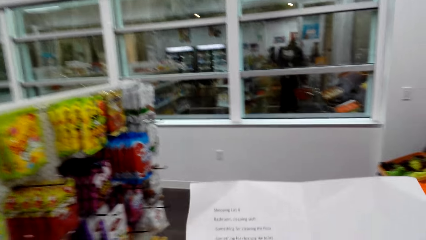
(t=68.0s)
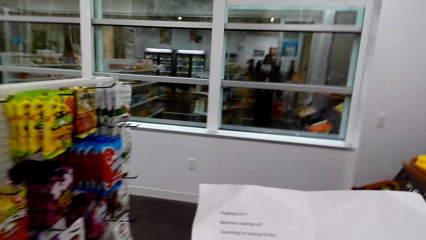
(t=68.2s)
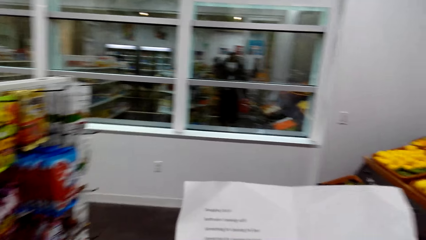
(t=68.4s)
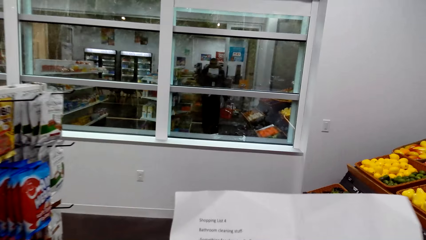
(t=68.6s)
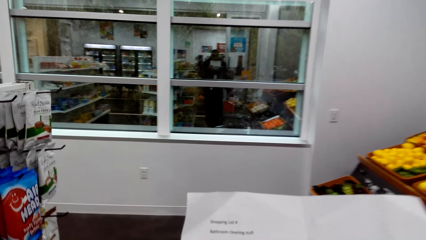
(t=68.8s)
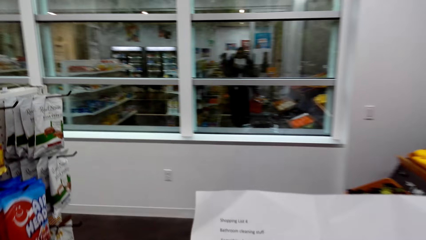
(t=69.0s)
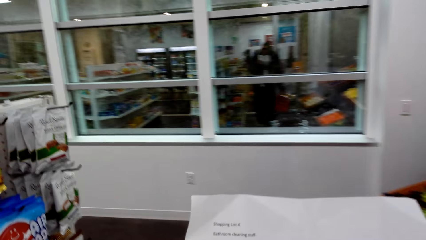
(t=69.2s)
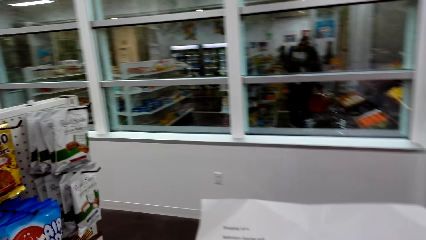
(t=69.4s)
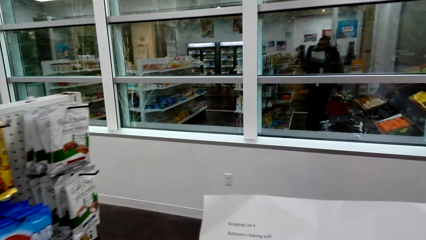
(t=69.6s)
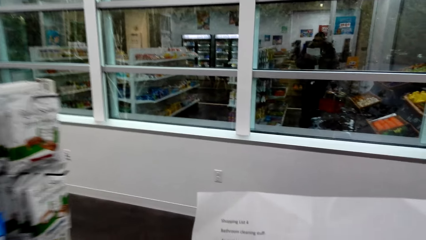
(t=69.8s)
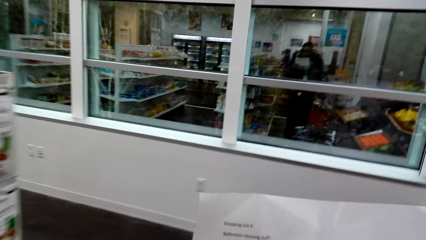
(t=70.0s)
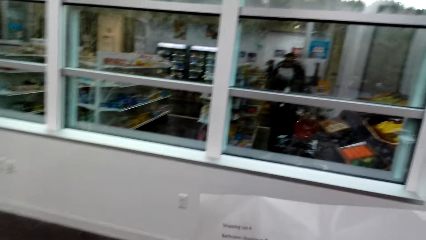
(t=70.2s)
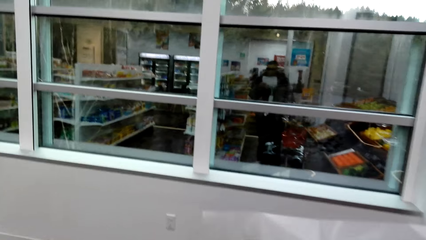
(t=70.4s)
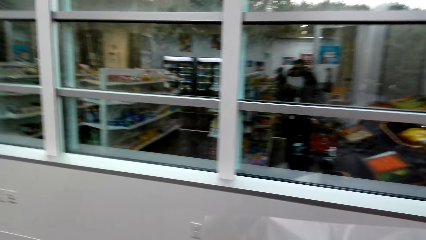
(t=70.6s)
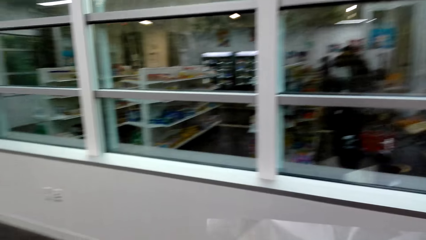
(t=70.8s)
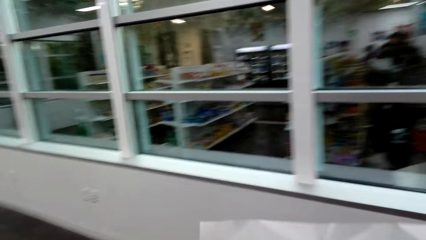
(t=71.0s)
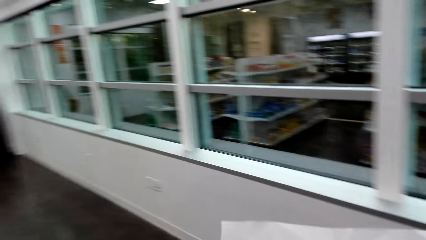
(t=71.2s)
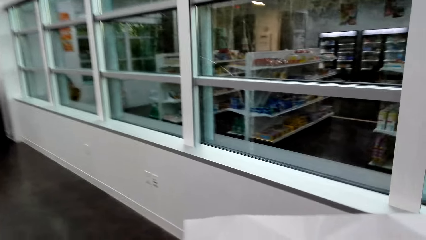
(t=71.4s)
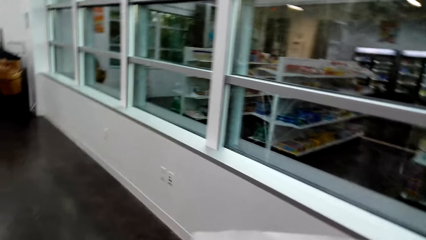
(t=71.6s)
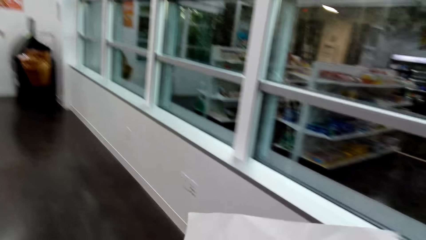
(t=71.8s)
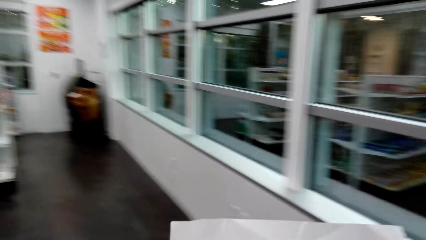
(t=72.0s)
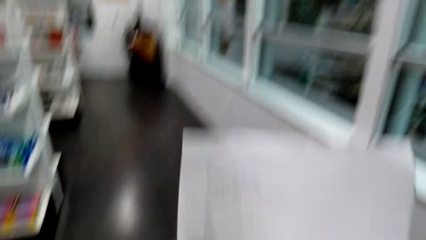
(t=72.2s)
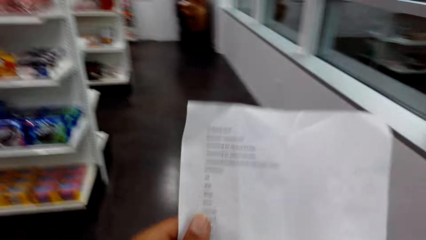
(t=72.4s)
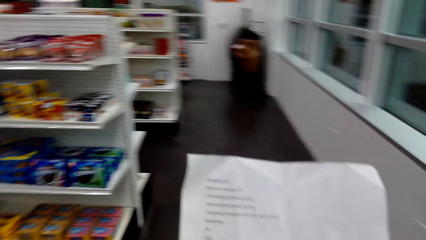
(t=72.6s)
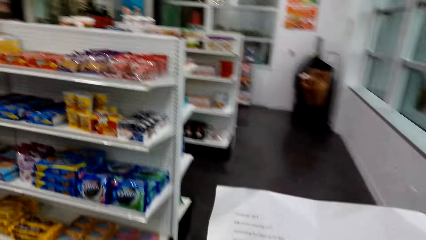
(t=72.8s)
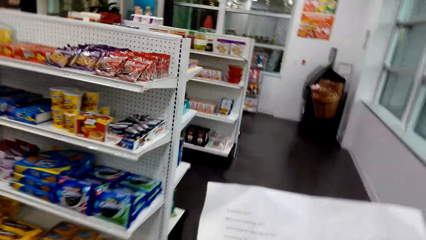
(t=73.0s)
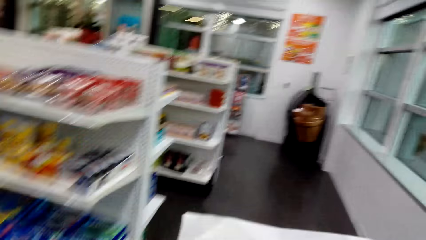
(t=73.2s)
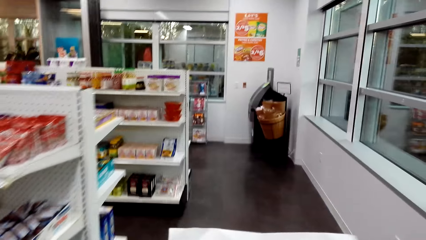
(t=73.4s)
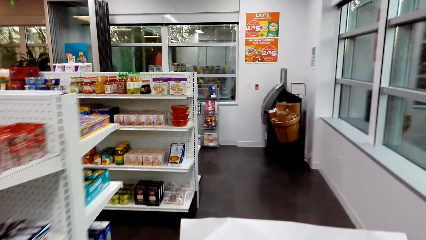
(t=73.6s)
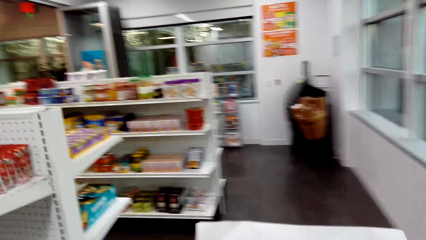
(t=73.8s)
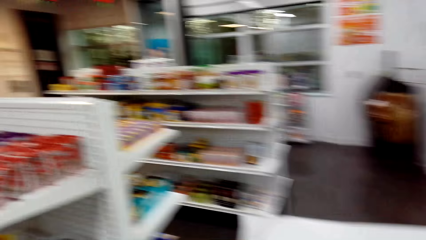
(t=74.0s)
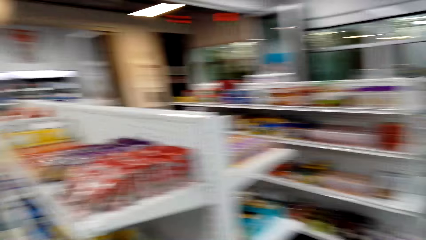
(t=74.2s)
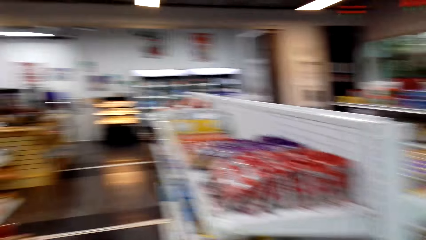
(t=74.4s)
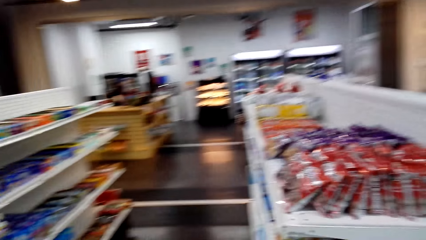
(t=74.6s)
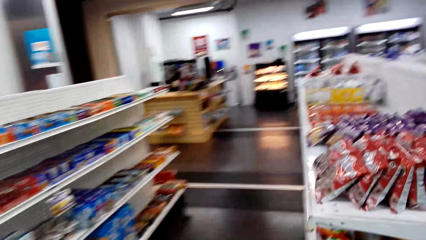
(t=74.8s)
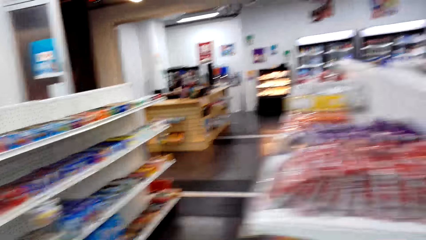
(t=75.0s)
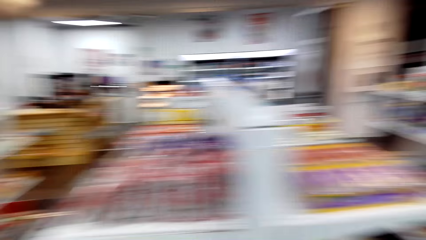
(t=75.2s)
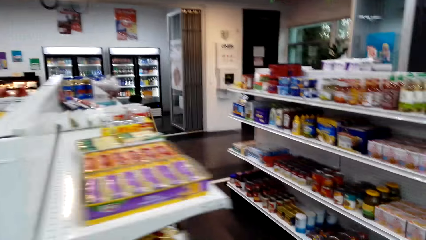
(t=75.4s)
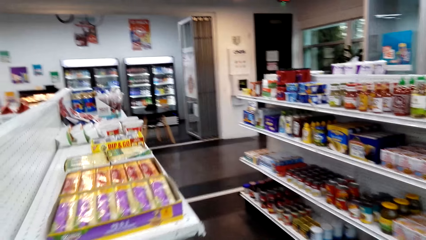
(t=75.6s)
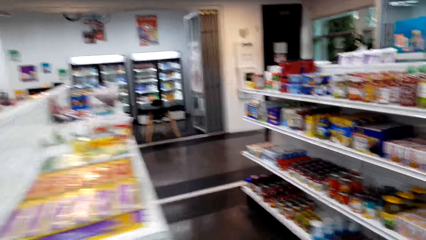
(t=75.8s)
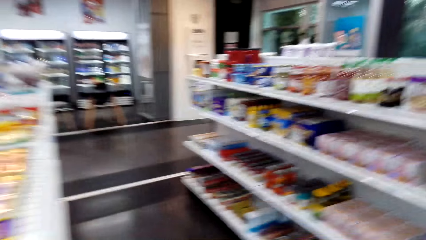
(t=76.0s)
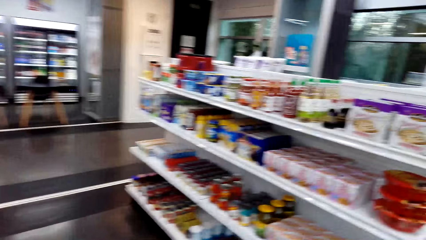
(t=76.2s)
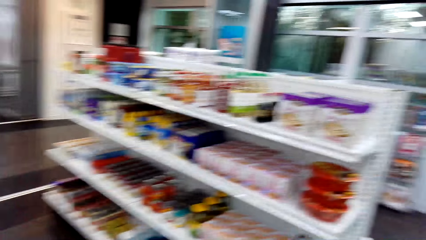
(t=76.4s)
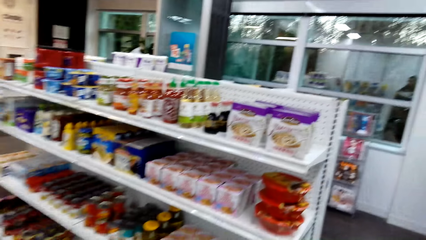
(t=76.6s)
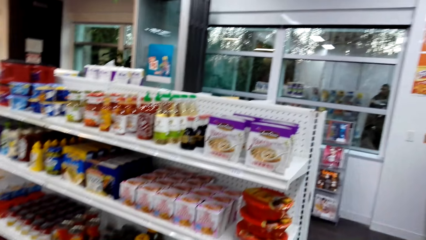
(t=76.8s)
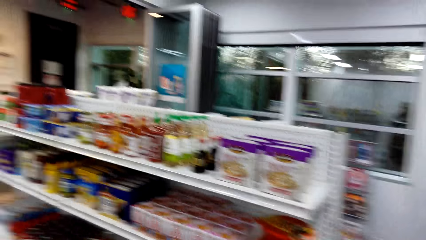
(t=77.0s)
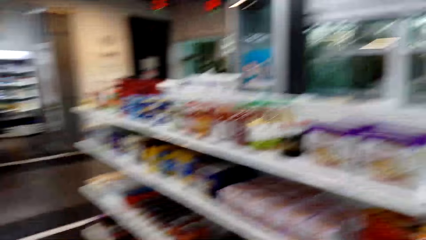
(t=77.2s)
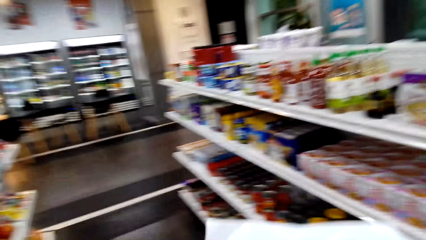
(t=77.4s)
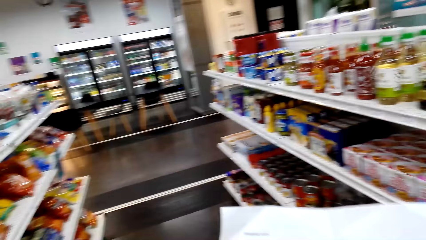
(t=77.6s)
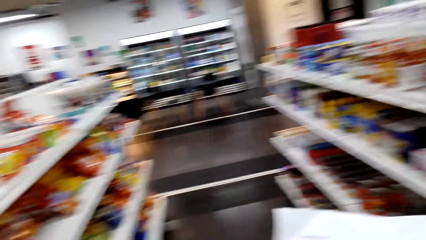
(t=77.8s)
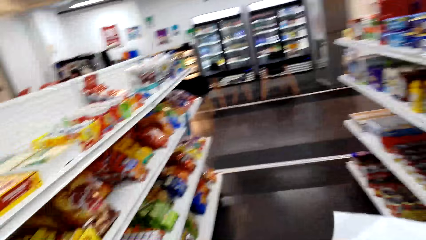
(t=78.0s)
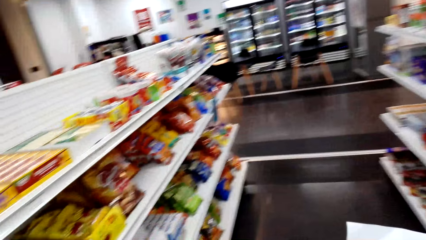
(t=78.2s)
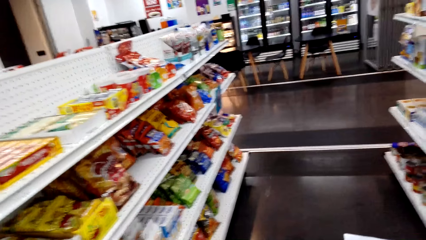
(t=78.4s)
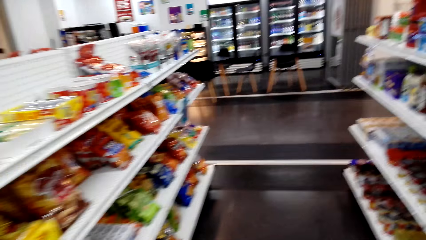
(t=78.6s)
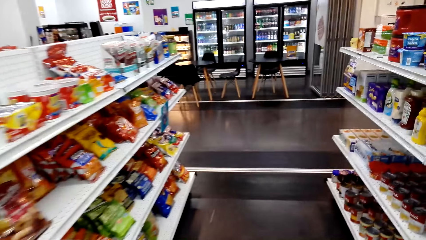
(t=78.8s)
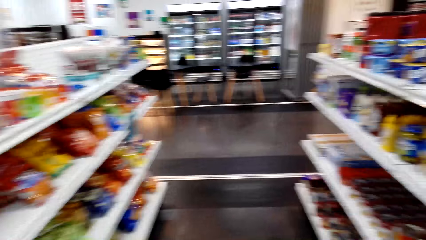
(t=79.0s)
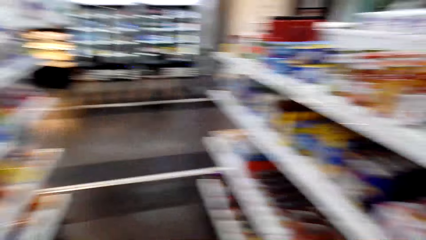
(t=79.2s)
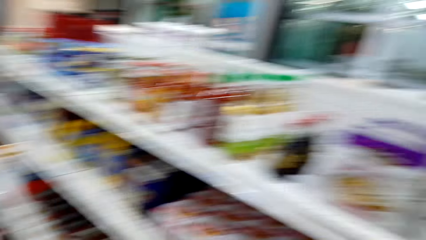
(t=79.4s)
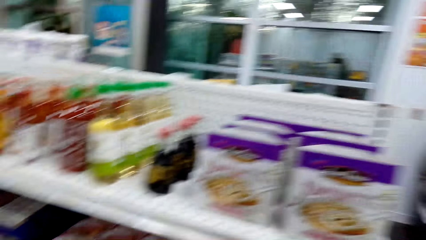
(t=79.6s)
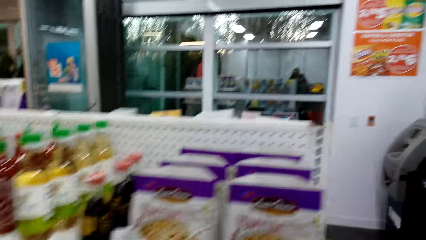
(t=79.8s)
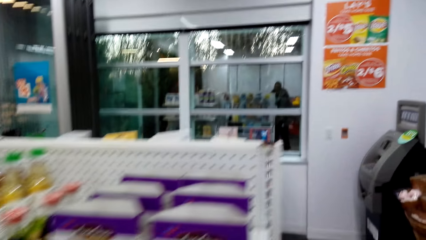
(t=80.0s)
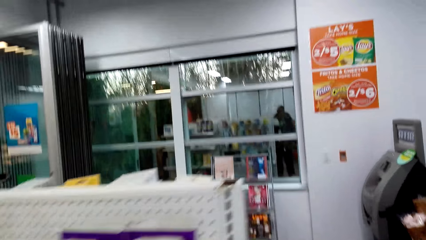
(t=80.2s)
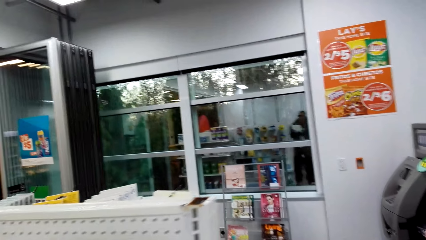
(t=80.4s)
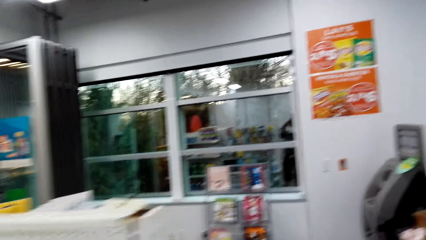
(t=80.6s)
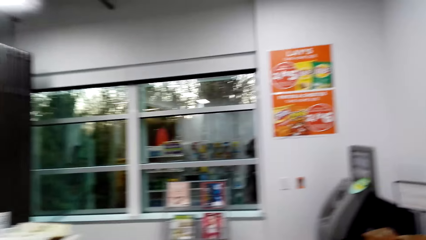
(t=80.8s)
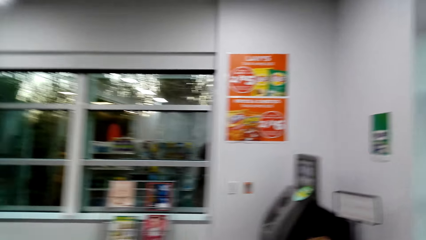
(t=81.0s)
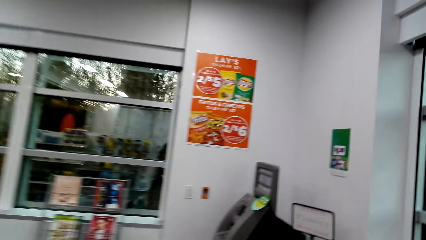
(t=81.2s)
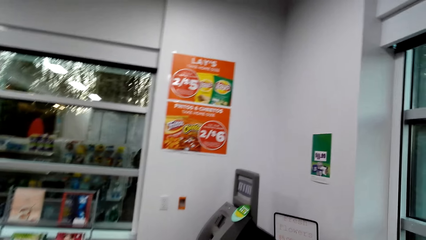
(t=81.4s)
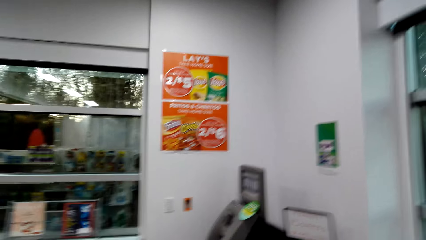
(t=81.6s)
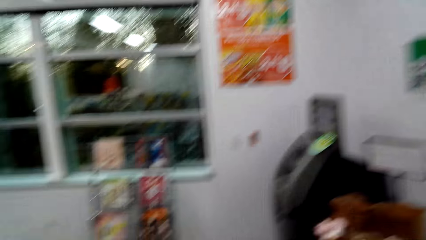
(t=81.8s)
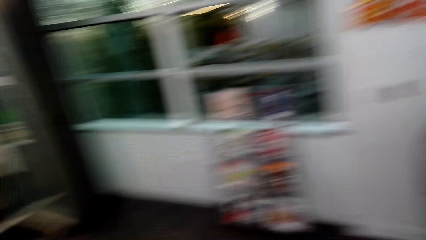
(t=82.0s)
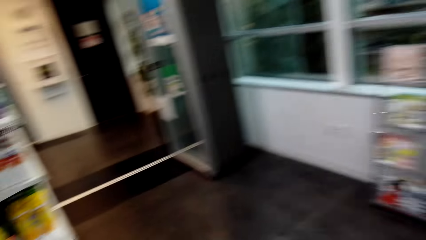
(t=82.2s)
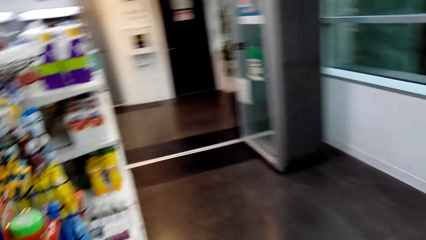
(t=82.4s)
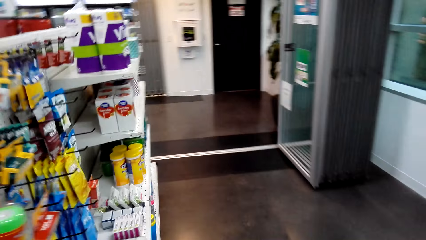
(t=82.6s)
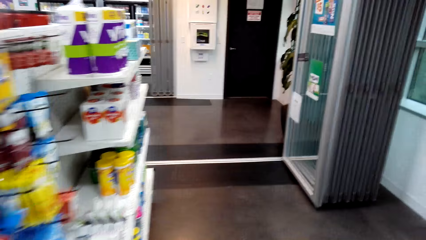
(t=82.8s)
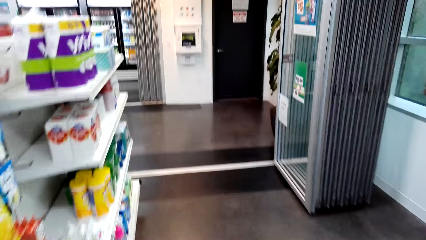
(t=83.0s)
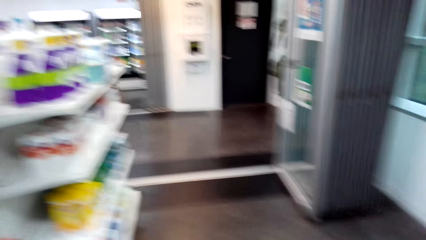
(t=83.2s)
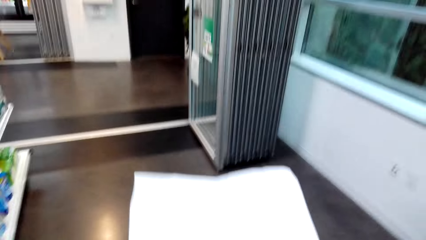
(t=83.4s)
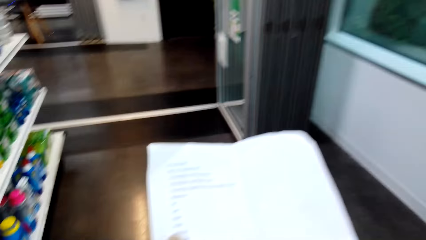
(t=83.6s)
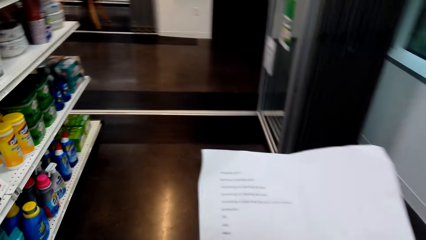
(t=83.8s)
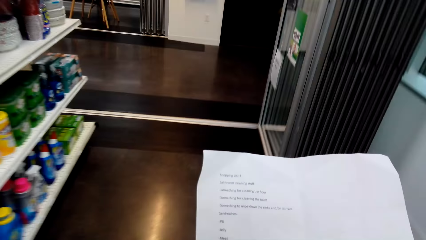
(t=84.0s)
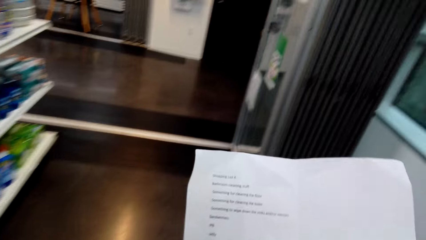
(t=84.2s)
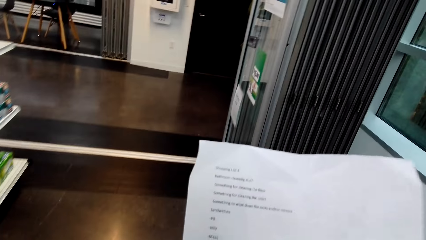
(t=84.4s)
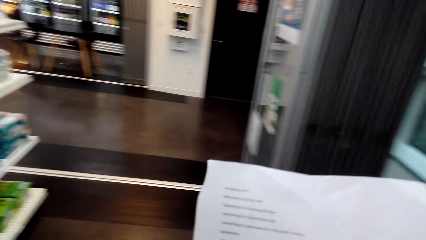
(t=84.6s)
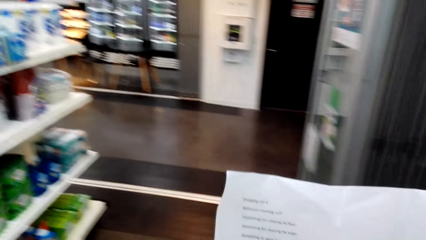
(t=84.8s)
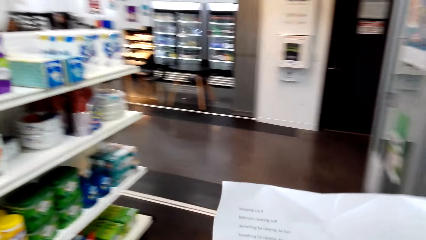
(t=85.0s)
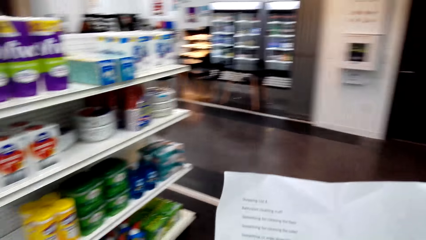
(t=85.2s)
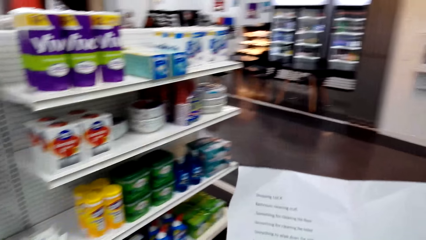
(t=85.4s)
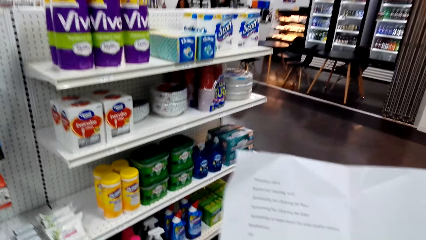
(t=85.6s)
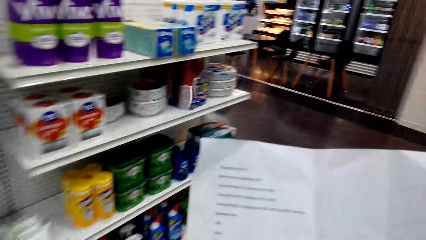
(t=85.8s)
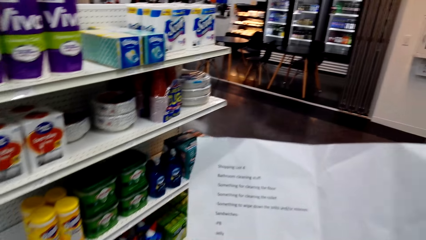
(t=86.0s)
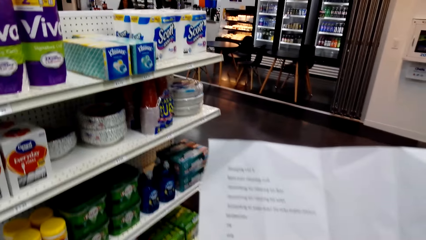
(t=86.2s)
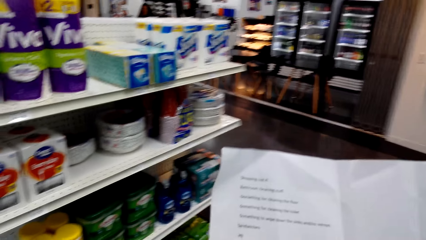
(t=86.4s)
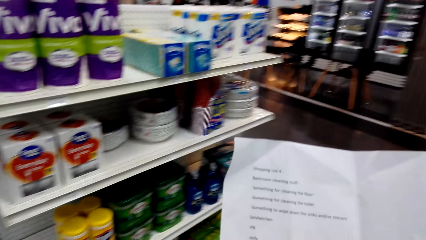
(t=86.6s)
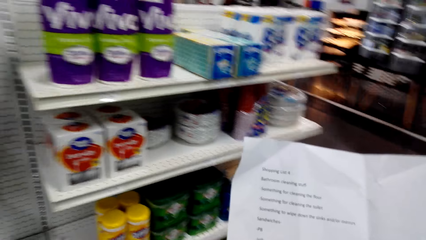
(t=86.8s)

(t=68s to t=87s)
The camera wearer looks around. A woman sits at the counter. The camera wearer walks around. They read a paper. They look at the shelves. They walk around. They read a paper. The woman sits at the counter.
